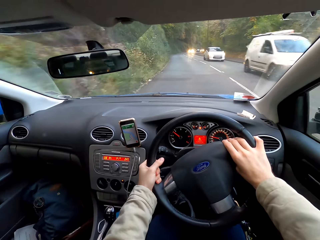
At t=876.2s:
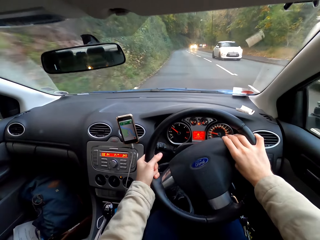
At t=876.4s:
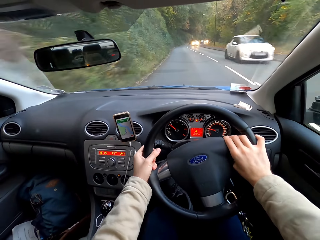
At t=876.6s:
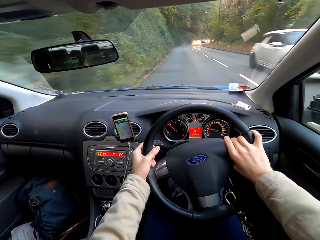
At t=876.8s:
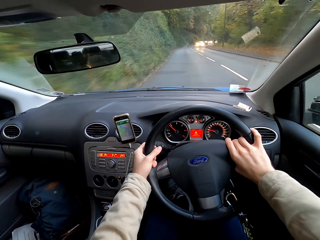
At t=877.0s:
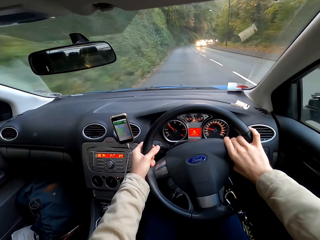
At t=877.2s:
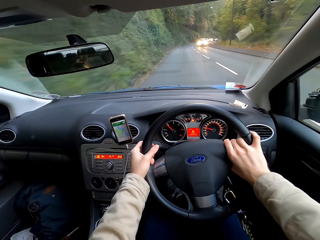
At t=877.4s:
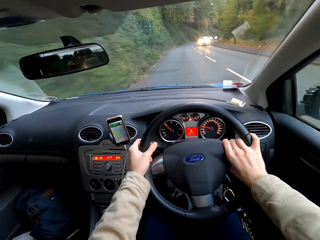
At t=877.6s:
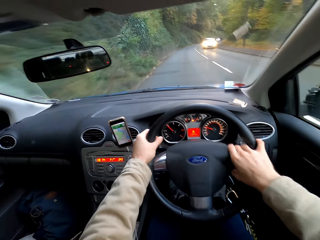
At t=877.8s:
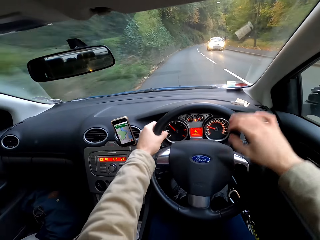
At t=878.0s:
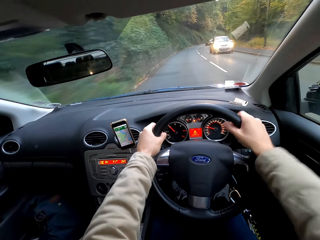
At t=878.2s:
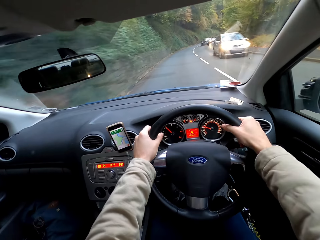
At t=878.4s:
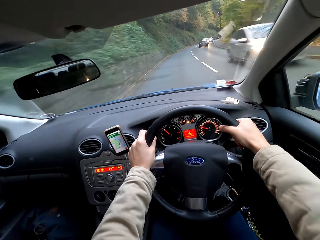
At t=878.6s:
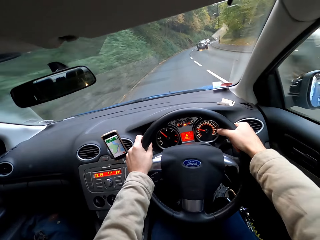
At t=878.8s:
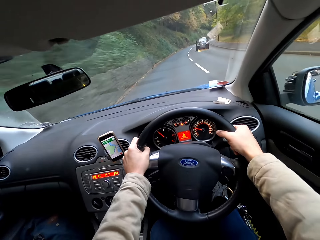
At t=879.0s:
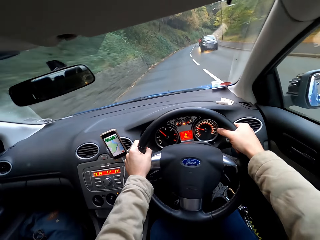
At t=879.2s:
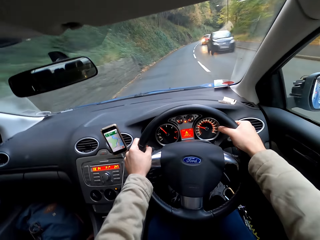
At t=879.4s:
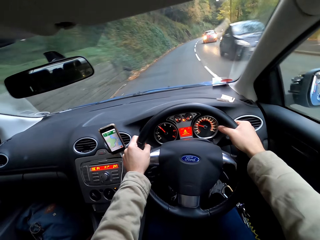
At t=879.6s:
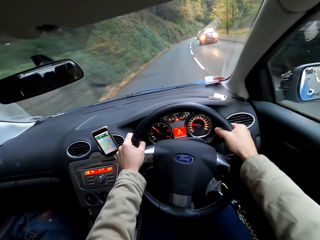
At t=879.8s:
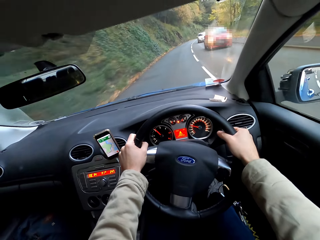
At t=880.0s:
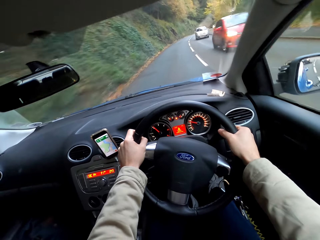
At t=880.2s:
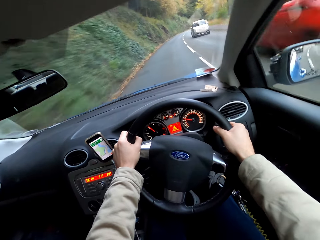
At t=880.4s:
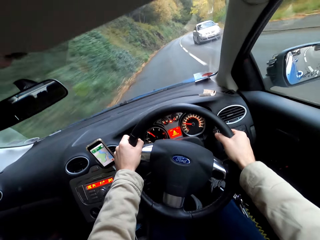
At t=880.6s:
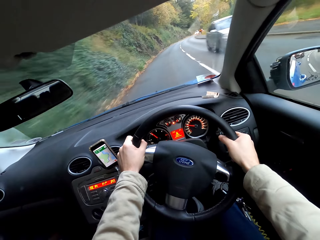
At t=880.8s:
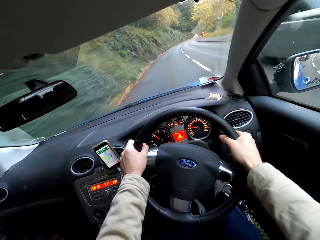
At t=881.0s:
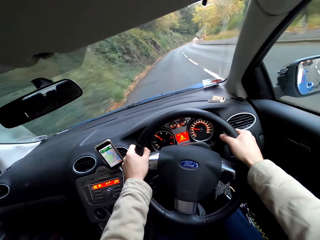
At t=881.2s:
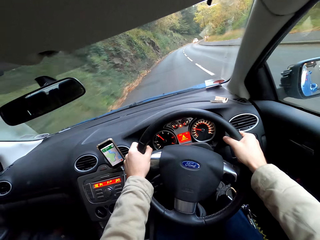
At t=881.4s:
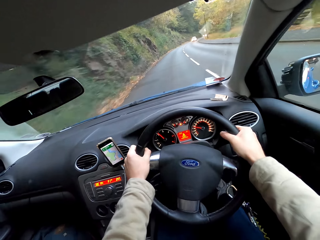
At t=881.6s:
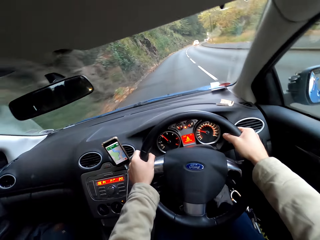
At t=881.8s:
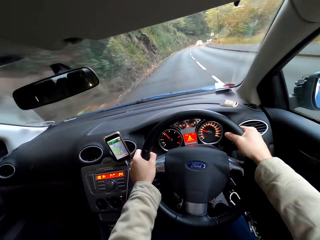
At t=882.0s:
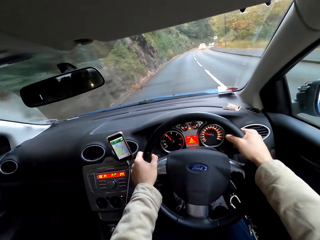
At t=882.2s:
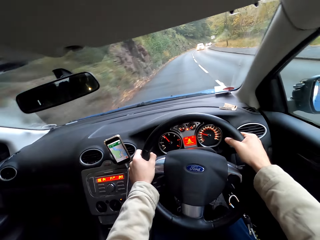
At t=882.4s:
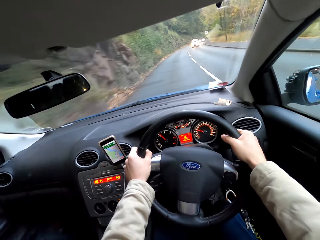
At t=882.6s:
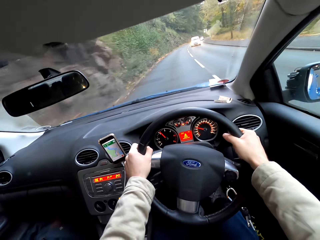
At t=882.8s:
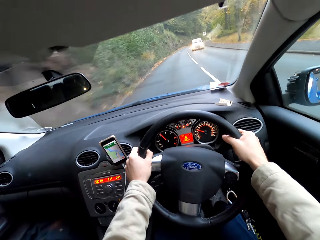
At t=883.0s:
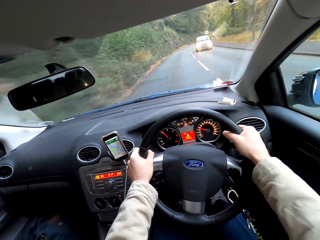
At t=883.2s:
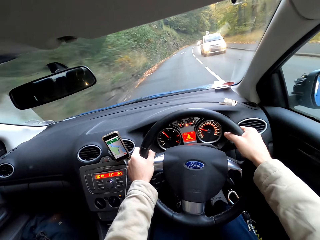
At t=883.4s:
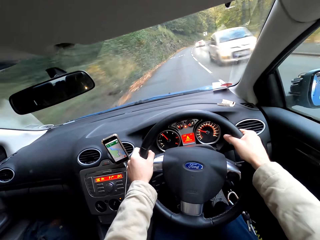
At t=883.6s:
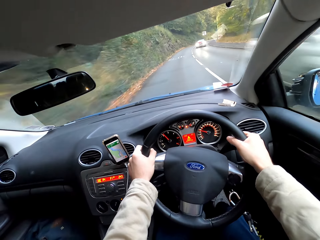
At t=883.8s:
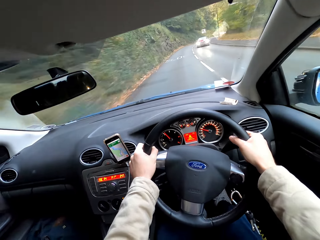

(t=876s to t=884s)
The camera wearer removes a hand from the steering wheel. They hold the steering wheel with both hands.

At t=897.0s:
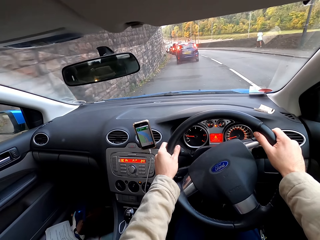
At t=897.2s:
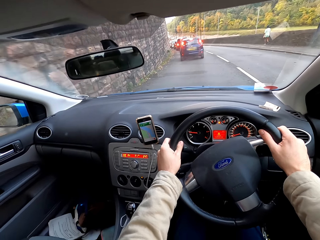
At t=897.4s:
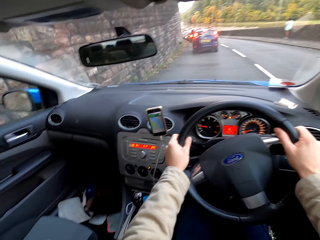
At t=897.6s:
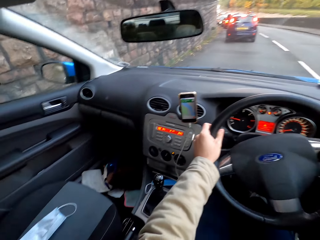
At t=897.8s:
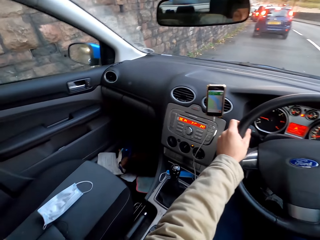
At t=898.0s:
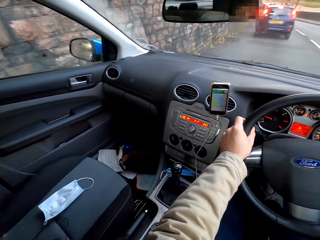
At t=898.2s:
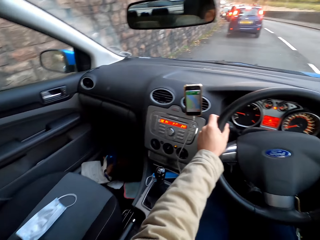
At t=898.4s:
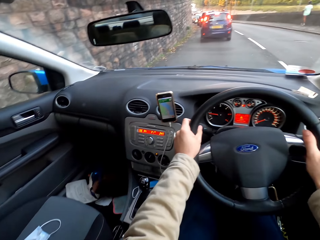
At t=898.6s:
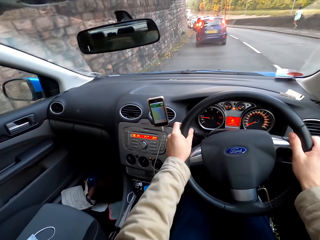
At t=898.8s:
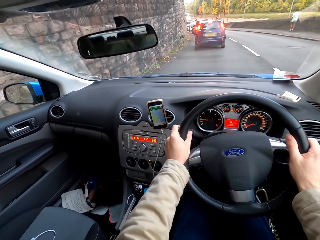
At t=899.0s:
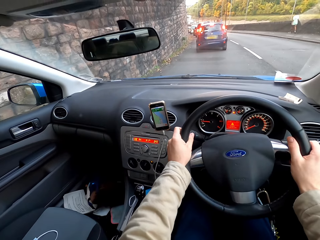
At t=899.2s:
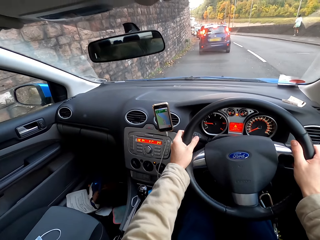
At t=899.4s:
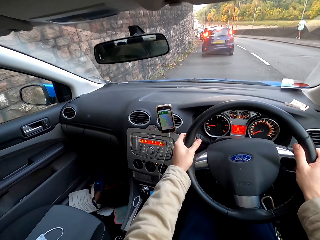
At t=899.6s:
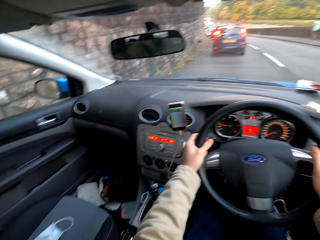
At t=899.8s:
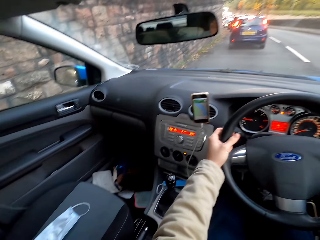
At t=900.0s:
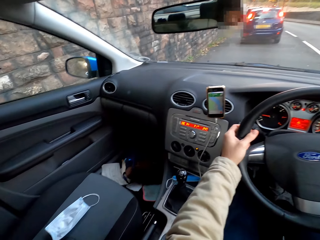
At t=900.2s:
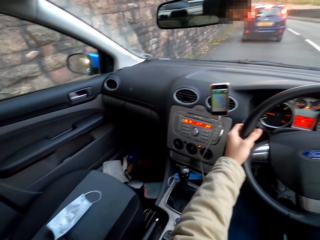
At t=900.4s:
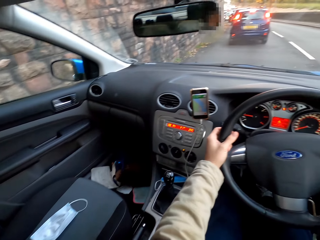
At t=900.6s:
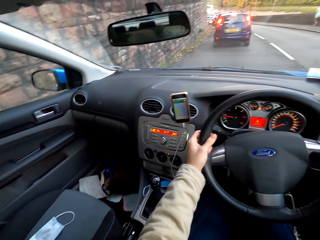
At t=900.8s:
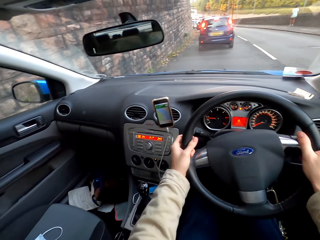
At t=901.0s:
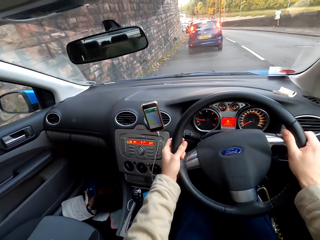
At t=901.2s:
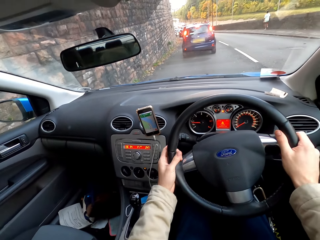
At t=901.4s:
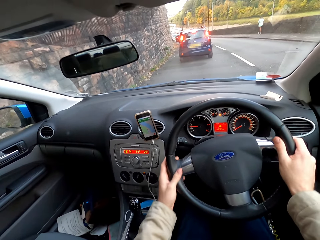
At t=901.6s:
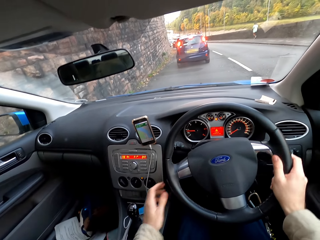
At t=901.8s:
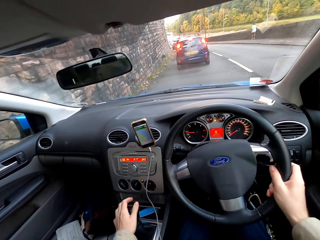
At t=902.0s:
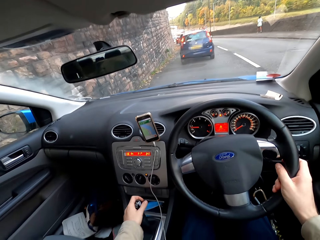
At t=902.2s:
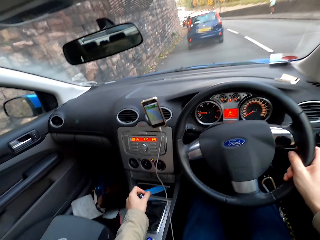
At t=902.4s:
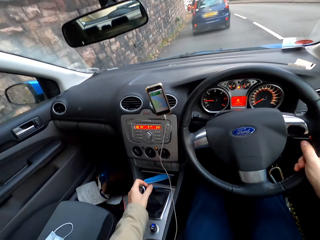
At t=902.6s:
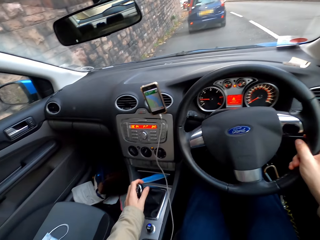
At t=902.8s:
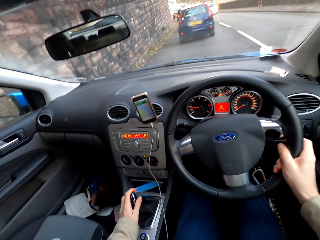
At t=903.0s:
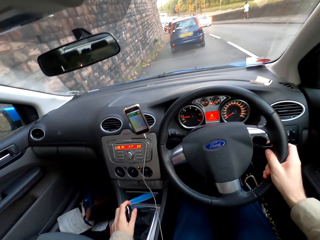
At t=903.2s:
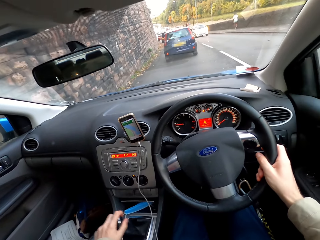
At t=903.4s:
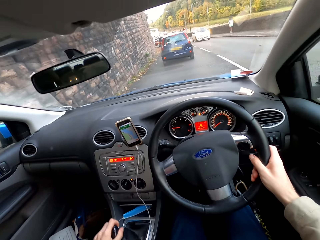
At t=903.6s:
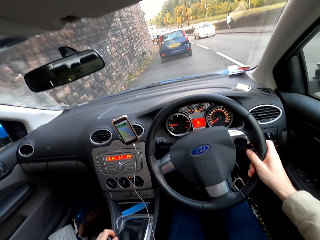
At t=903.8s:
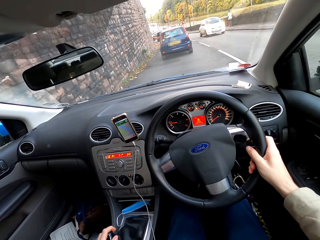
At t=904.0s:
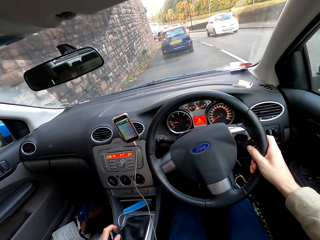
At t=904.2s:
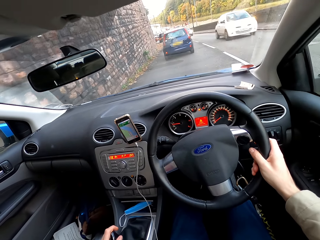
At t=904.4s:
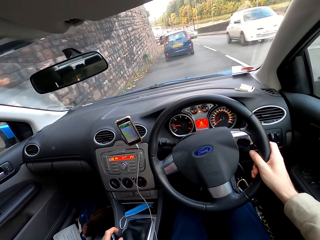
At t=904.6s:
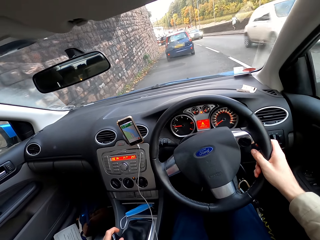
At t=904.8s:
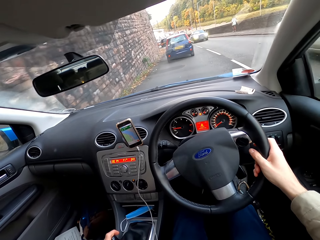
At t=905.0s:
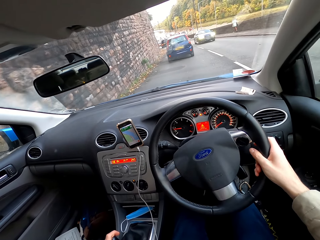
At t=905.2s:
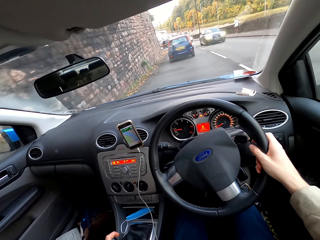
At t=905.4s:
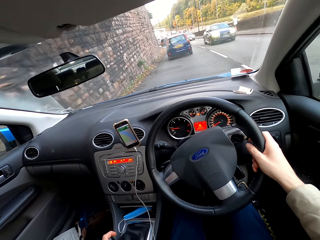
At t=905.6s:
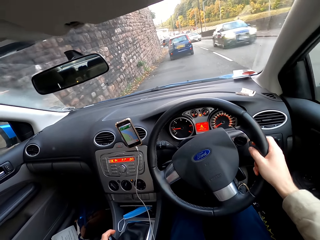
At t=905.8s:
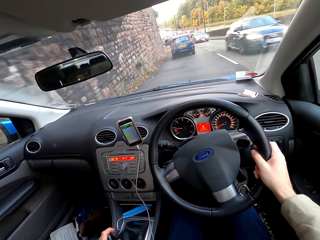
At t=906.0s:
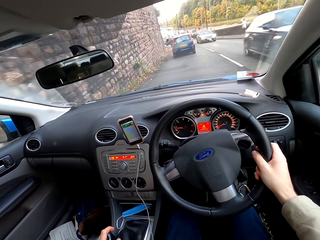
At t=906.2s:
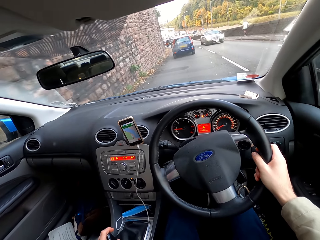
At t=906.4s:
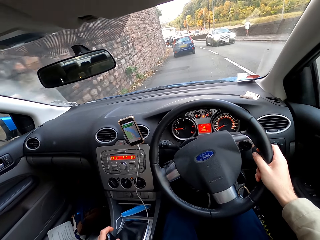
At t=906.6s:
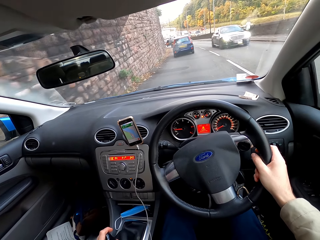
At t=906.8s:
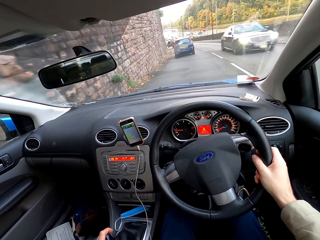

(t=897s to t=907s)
The camera wearer stops the car with both hands on the steering wheel. He removes a hand from the steering wheel. He drives the car with his right hand. He shifts the car gear with his left hand.

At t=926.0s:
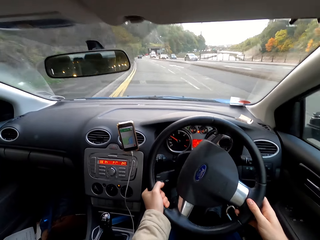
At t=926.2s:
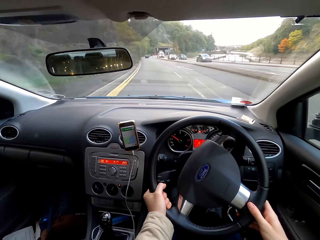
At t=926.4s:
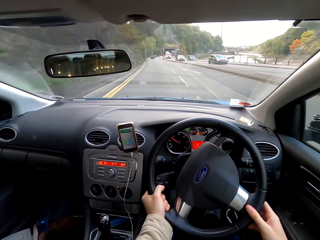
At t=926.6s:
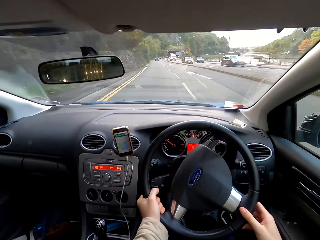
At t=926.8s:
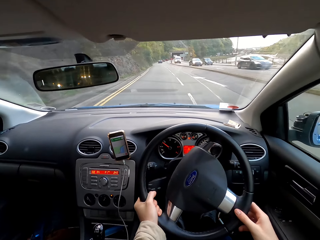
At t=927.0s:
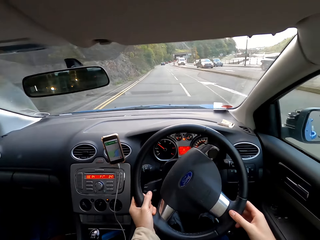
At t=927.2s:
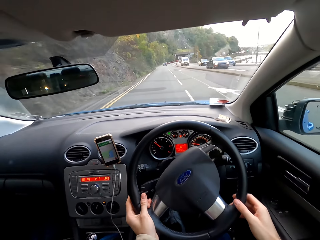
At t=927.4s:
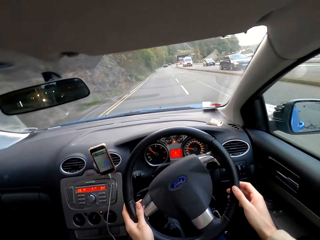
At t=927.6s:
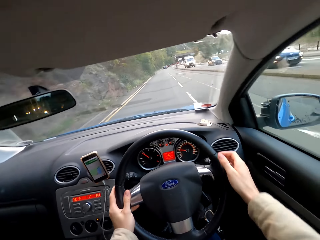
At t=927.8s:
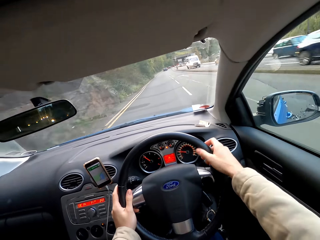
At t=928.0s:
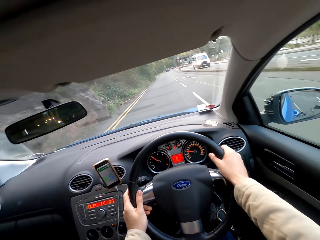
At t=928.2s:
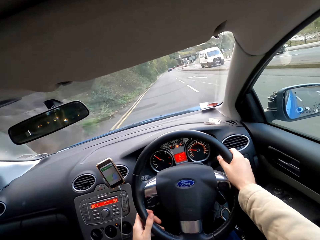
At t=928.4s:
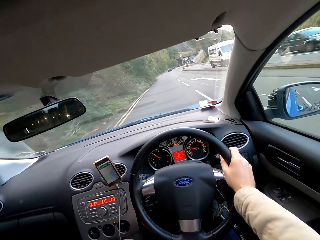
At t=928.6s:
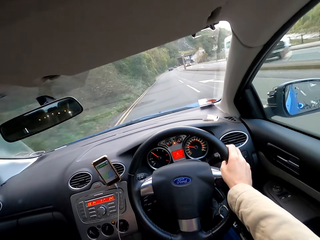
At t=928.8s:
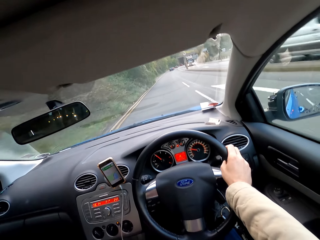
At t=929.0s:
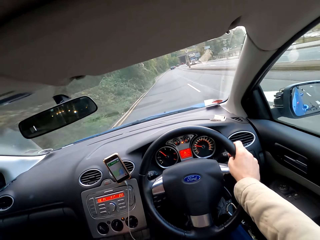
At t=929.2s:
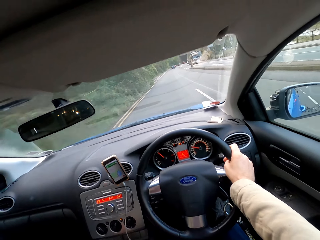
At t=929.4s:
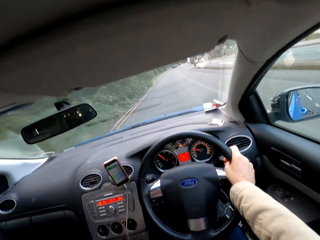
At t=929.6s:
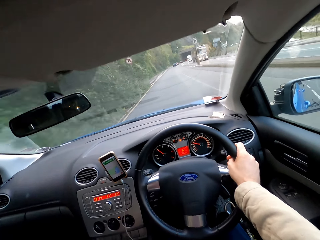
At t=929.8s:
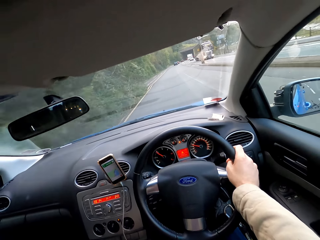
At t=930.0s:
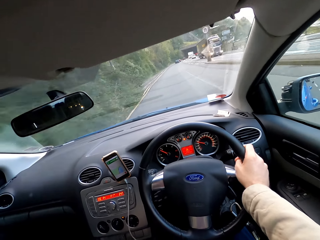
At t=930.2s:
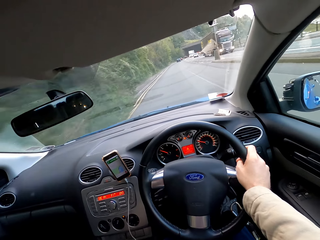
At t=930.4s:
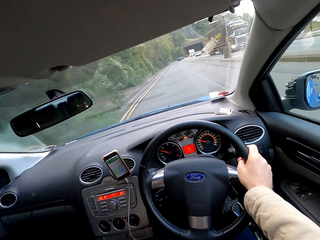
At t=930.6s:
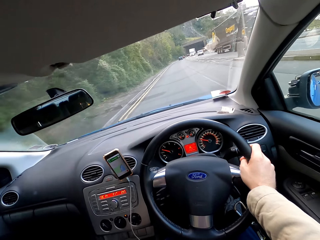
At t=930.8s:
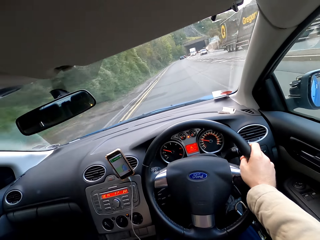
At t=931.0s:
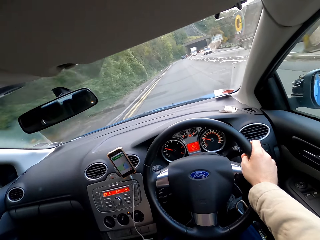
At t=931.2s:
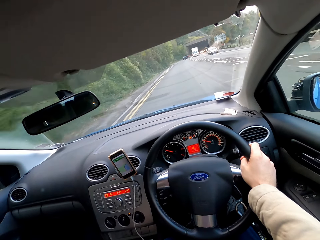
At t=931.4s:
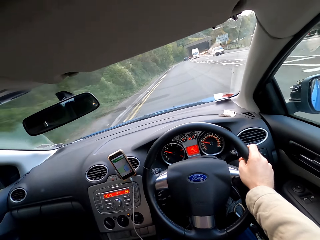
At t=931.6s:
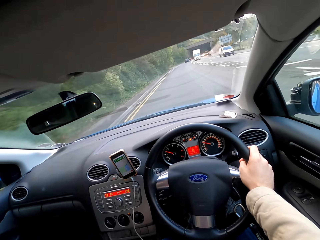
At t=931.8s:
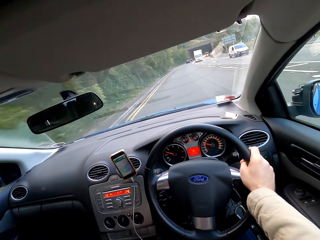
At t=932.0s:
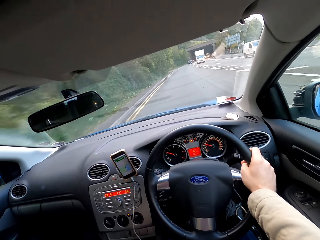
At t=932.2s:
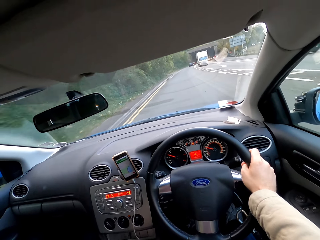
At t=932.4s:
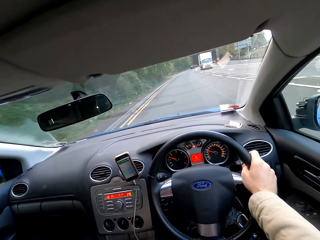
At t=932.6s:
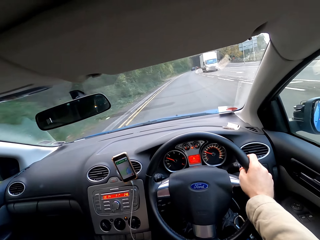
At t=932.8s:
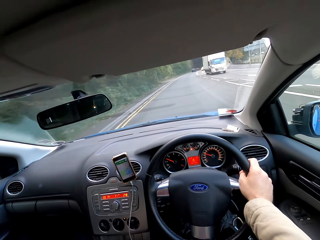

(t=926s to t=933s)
The camera wearer removes a hand from a steering wheel. He holds the steering wheel with both hands. He removes a hand from the steering wheel. He drives the car with his right hand.
